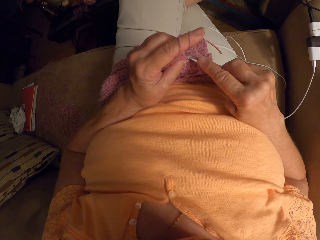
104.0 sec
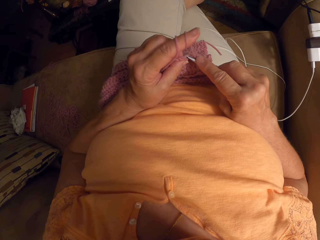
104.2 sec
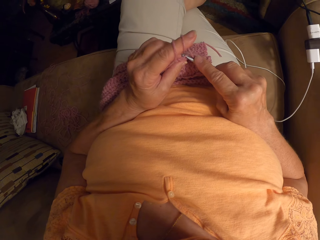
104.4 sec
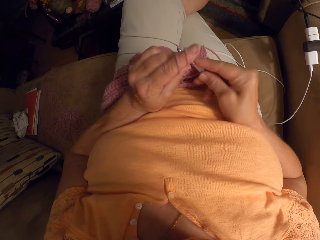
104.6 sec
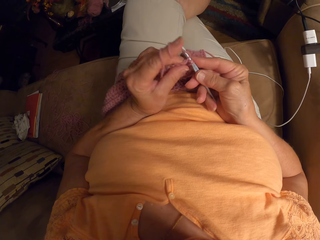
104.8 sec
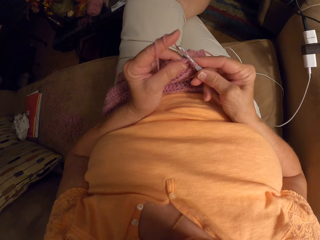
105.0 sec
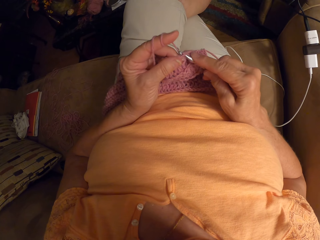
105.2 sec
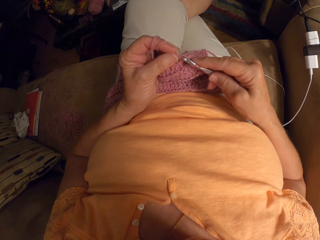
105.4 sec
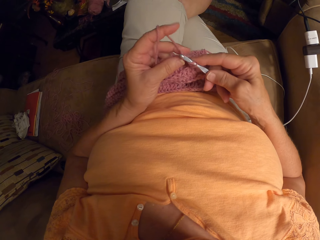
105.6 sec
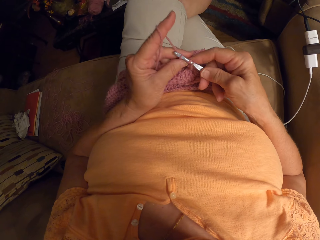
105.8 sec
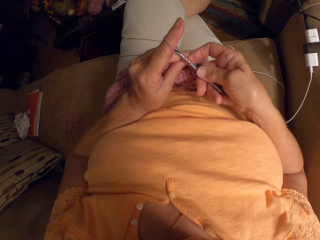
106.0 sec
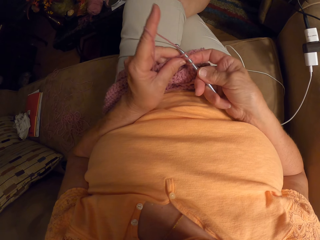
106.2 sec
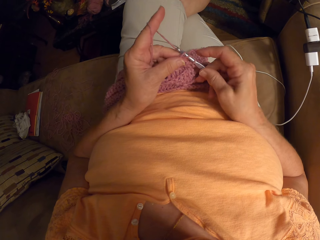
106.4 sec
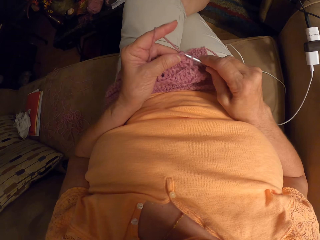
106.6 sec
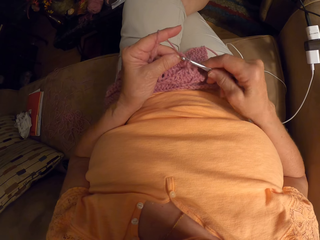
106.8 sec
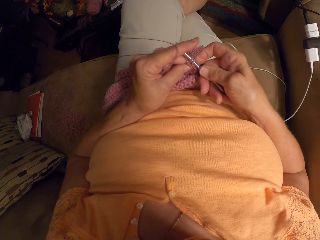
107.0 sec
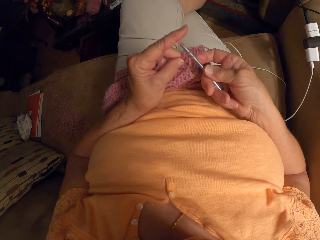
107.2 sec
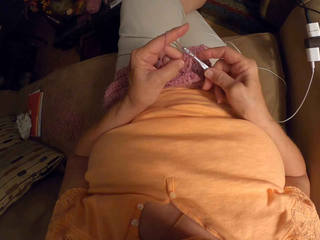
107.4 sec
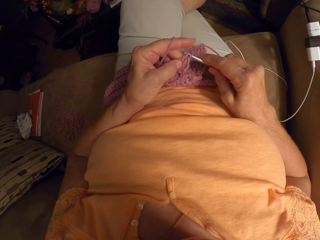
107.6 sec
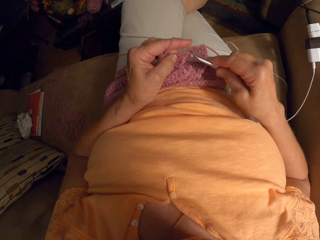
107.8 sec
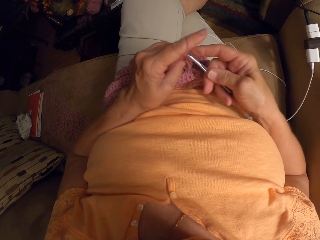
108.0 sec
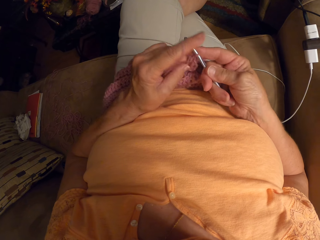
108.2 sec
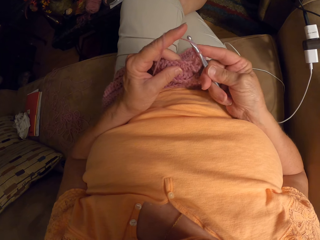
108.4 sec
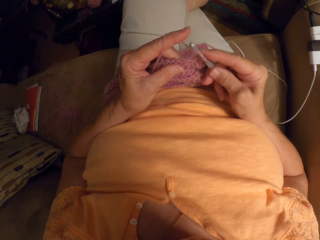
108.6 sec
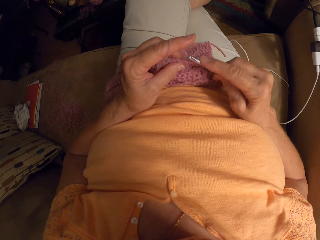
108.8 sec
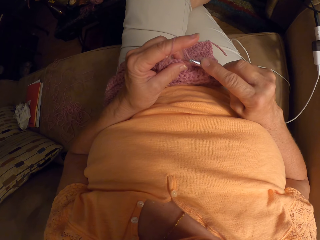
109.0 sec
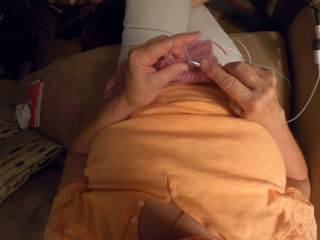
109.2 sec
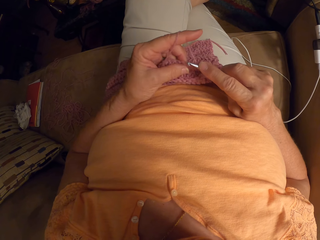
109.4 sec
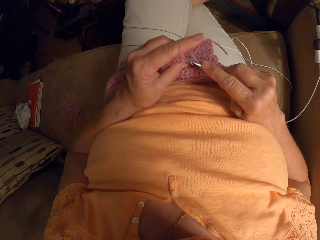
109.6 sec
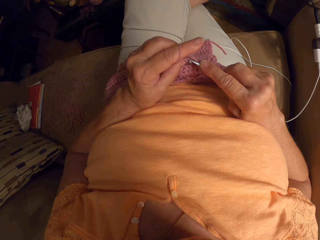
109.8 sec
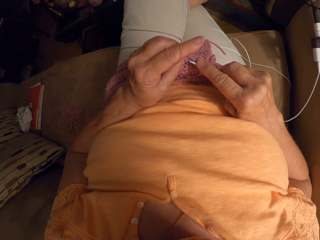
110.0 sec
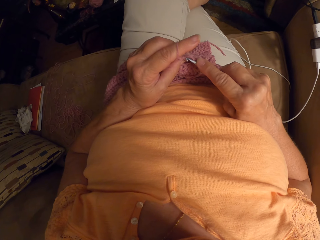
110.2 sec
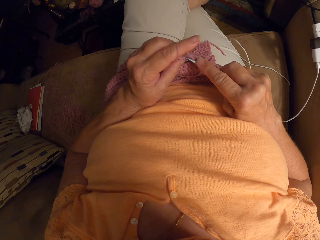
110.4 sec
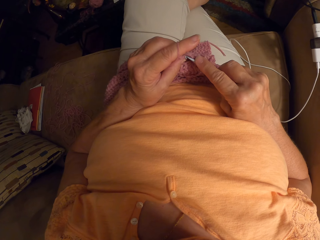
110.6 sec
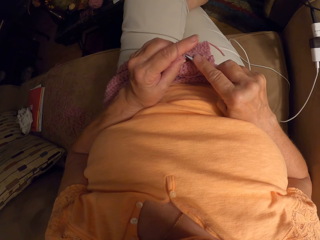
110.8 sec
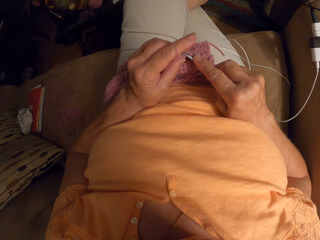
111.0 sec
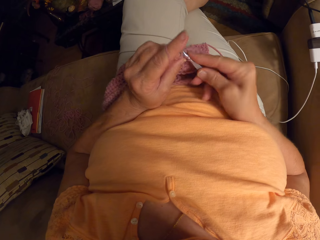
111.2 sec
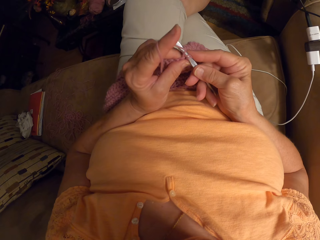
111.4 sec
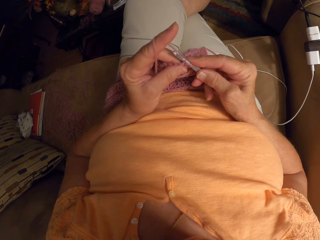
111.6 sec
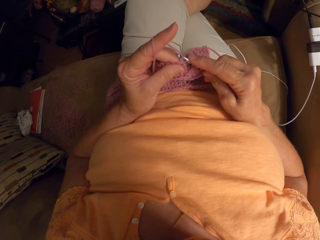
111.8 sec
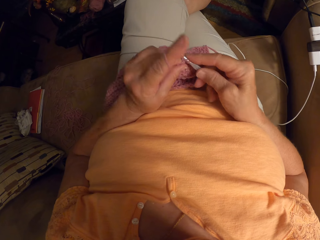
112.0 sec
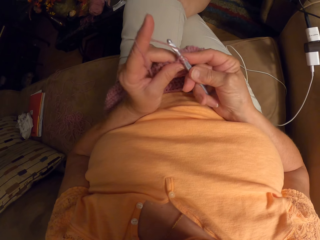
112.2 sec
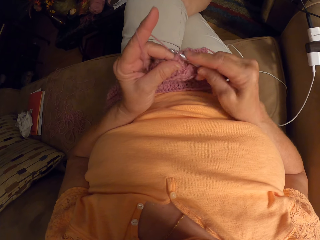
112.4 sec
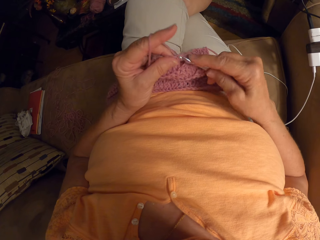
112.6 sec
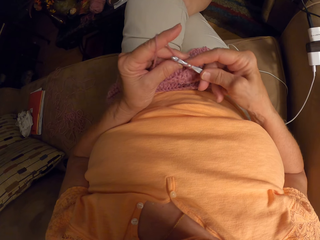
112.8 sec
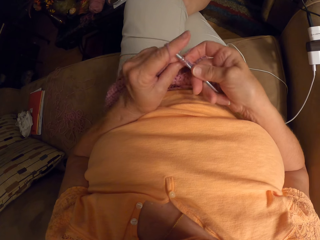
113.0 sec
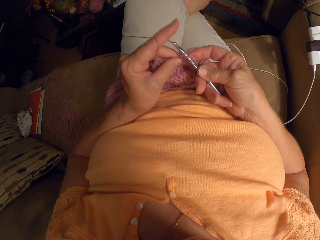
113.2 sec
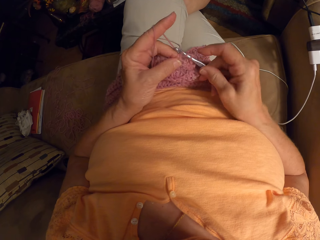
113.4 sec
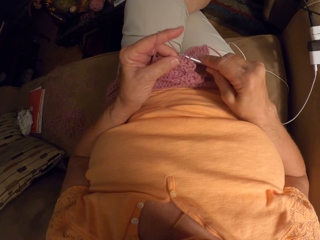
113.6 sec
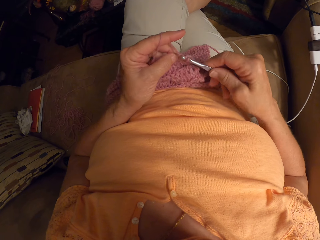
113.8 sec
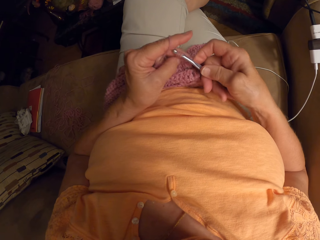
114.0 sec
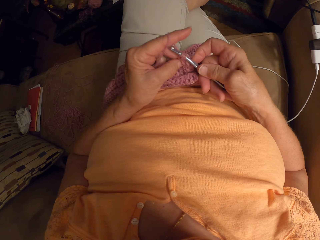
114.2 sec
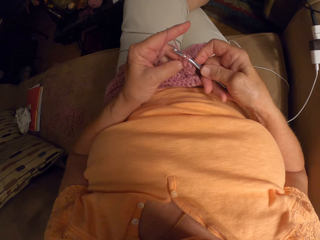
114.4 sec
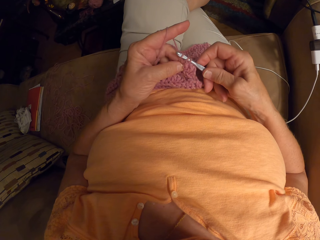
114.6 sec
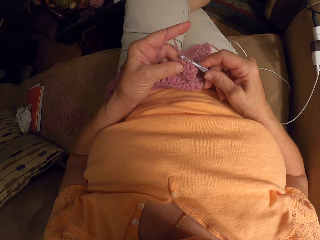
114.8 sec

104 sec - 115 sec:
The camera wearer proceeds to weave.

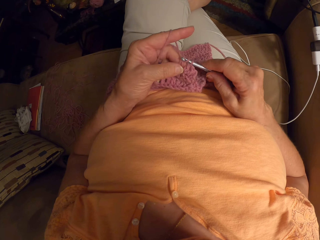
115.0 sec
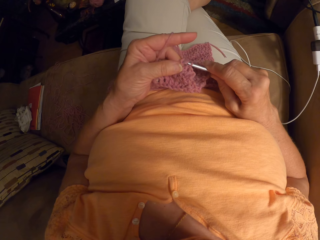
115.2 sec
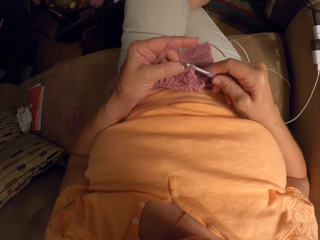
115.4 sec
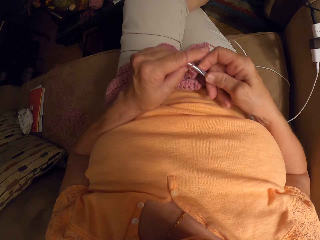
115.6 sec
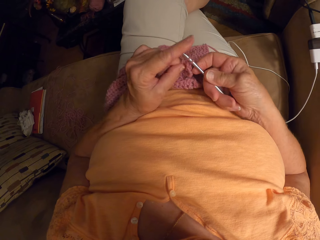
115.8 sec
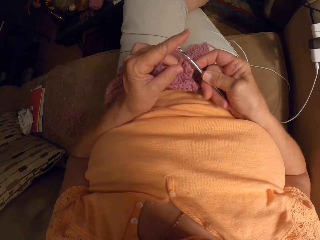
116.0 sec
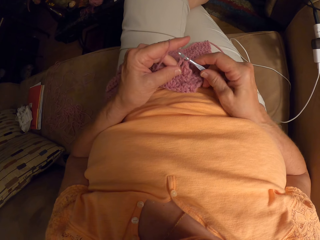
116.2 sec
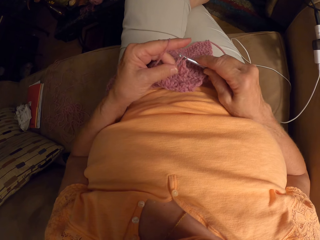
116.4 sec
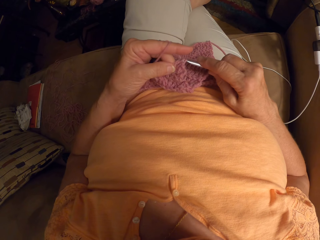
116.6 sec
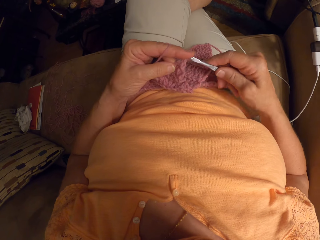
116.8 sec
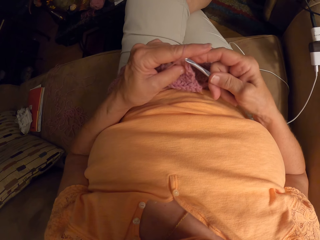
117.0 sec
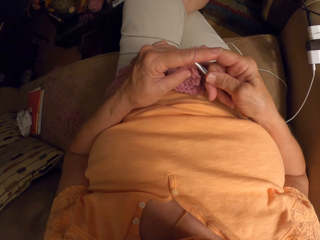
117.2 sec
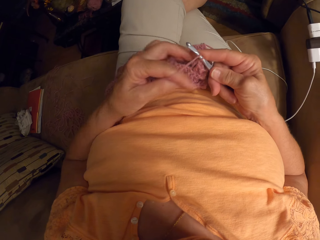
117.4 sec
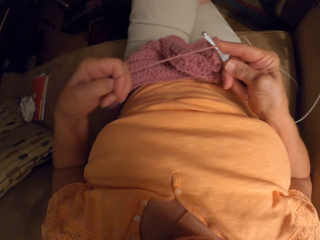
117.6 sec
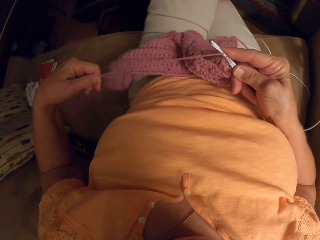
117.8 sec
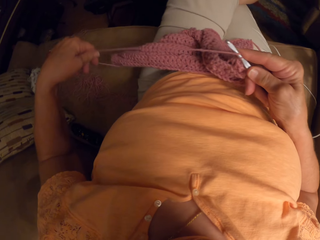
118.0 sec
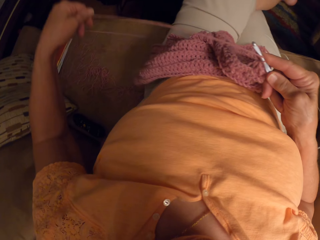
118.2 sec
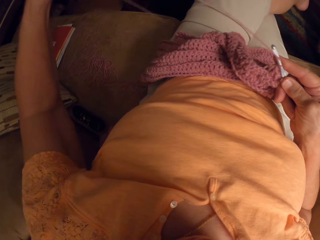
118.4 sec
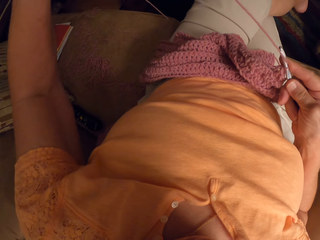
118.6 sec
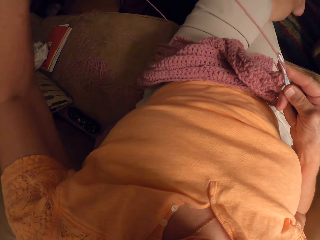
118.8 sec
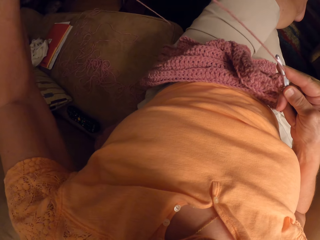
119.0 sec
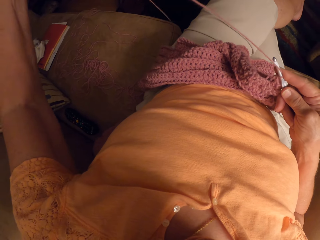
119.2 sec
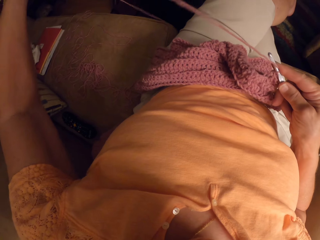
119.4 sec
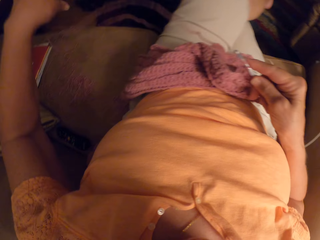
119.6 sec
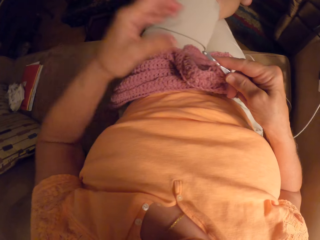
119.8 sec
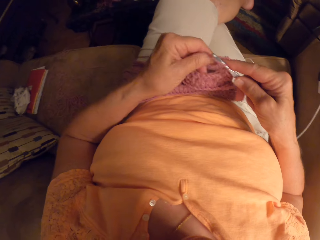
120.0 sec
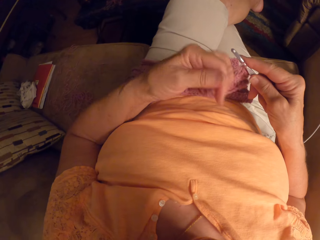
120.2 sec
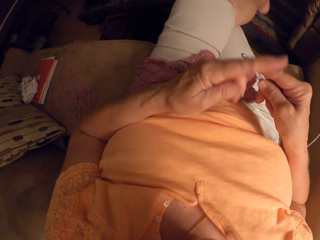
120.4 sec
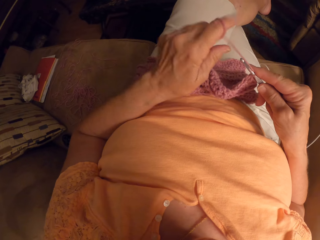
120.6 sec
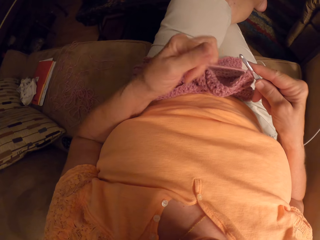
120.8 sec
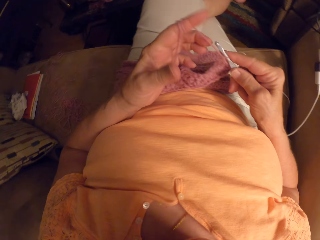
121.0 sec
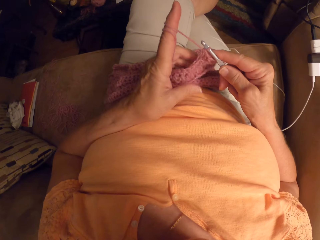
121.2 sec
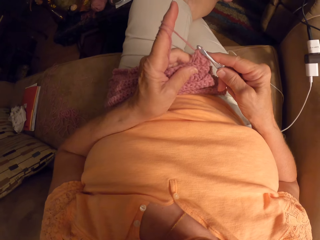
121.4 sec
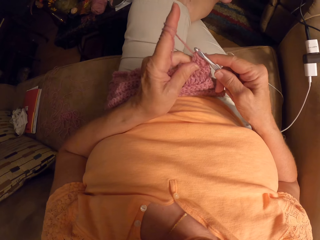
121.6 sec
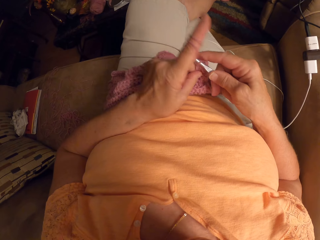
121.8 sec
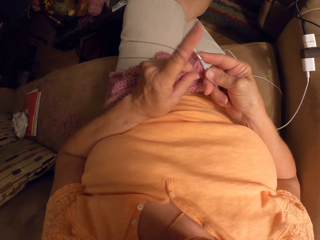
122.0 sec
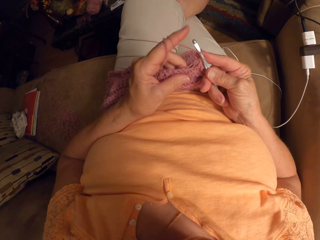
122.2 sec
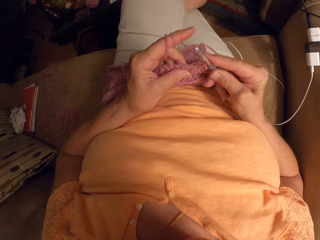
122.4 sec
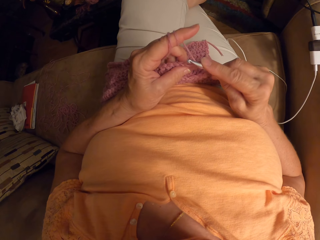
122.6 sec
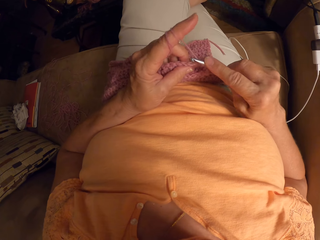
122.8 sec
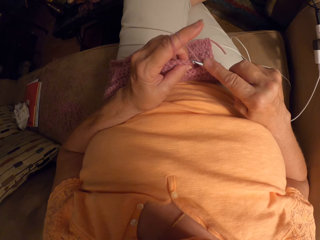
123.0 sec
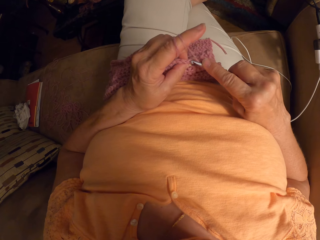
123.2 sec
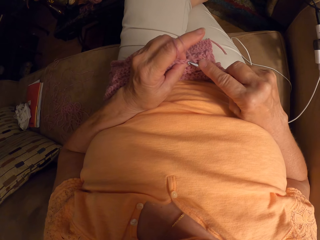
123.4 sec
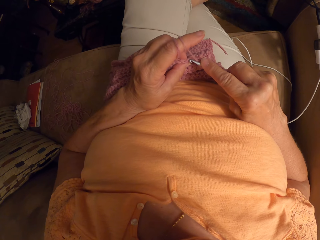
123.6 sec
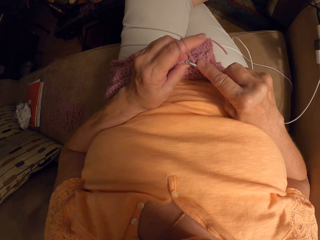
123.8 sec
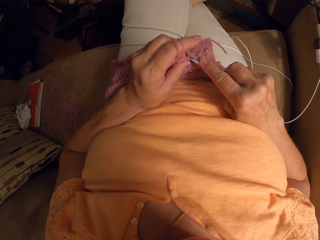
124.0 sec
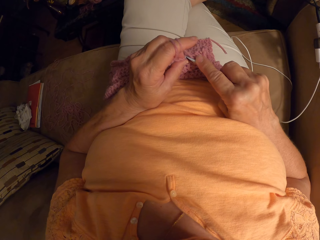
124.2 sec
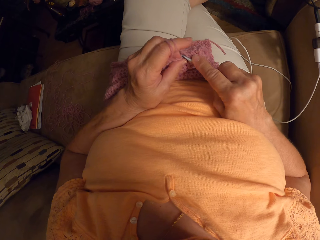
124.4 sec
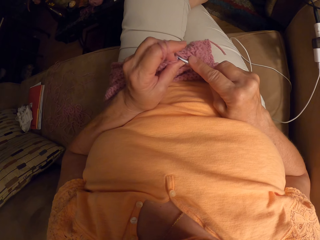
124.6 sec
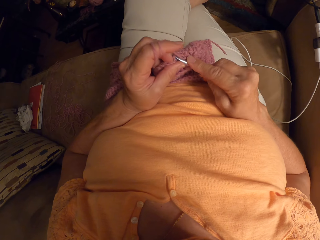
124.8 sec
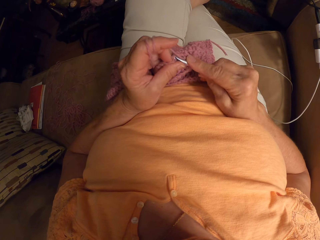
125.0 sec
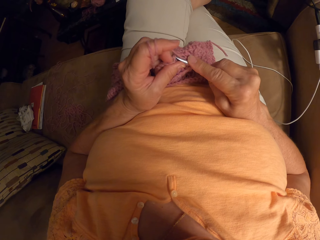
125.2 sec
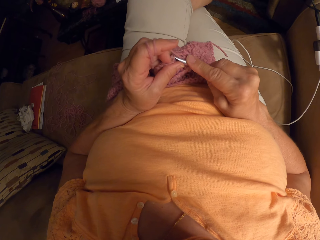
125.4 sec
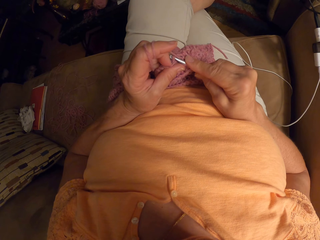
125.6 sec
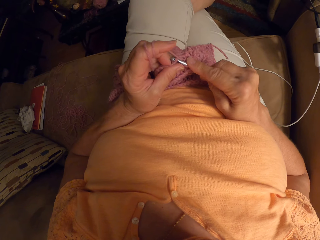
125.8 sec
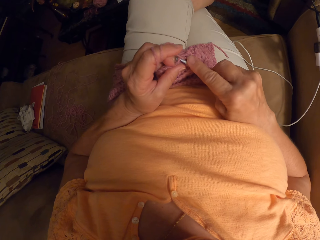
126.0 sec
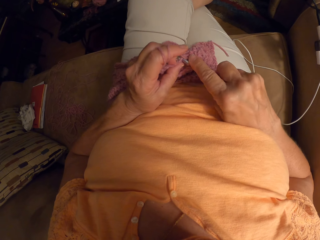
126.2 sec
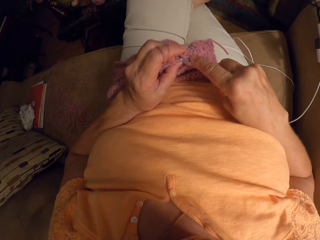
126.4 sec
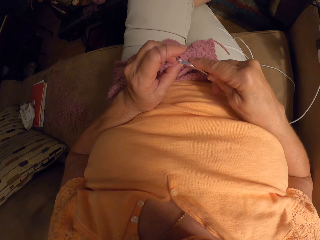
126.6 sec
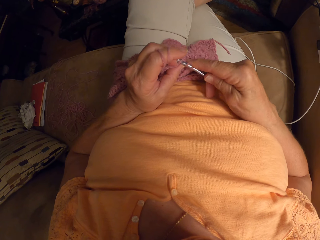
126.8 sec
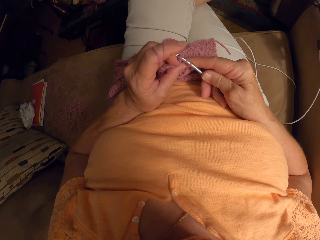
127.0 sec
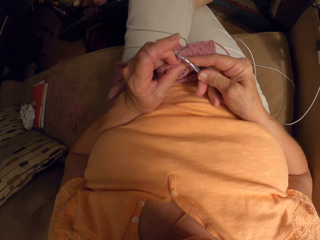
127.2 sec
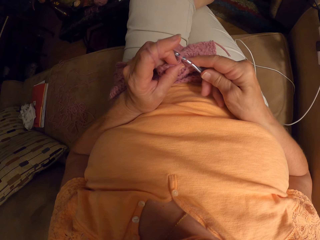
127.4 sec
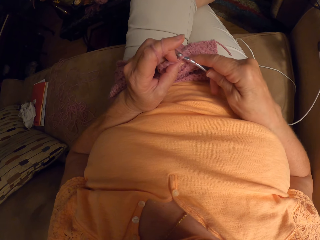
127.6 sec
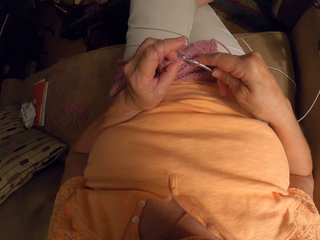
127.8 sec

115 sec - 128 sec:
The camera wearer stretches the thread to make it longer. They adjust the yarn. They twist the thread on the finger. They crochet yarn with the crochet hook.
